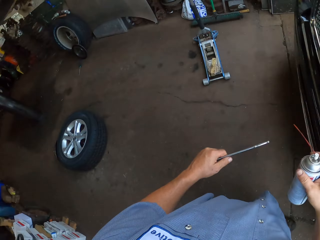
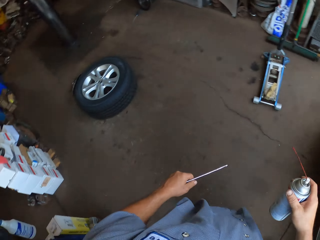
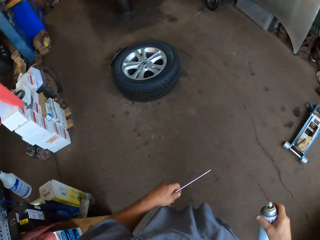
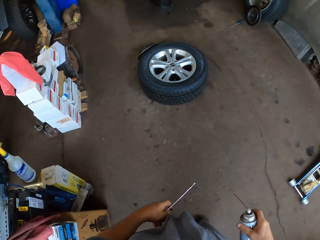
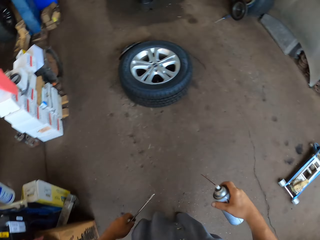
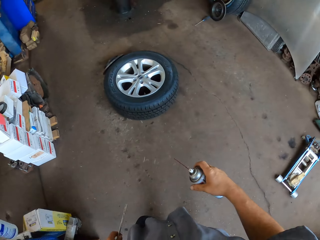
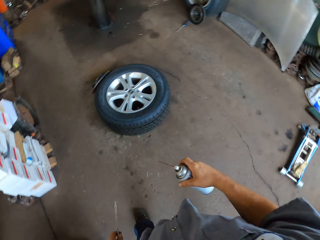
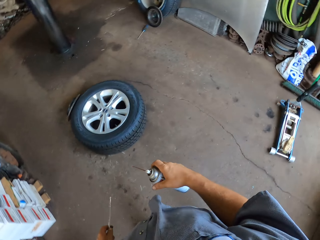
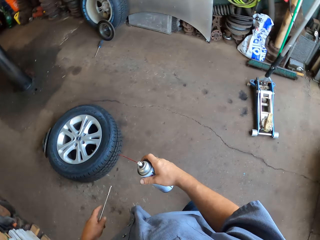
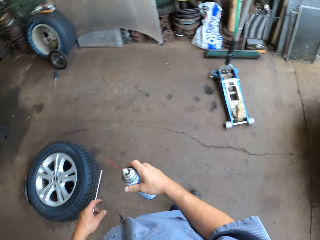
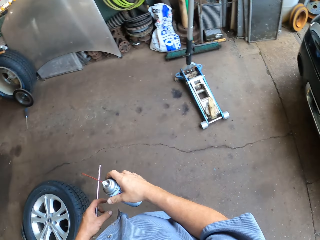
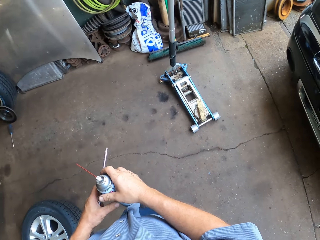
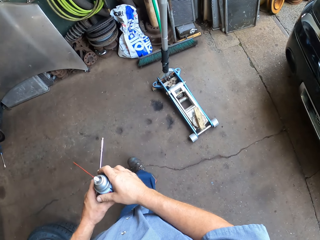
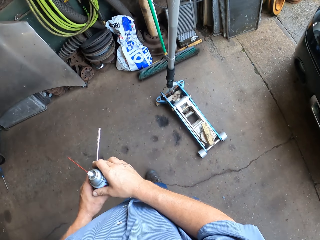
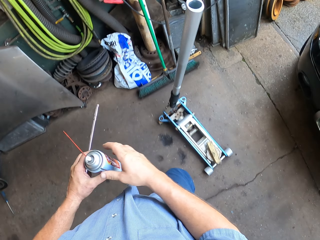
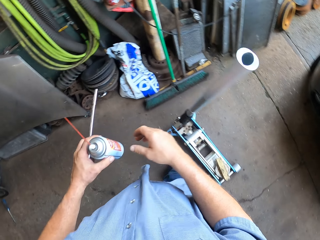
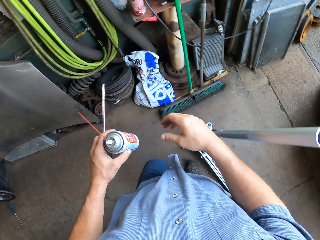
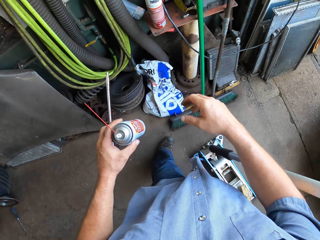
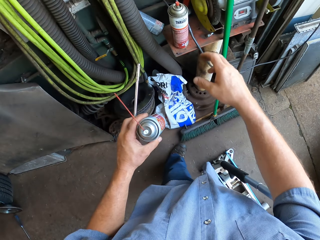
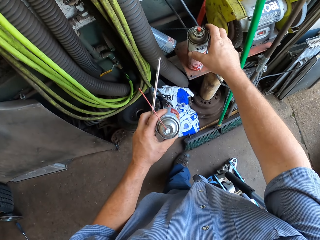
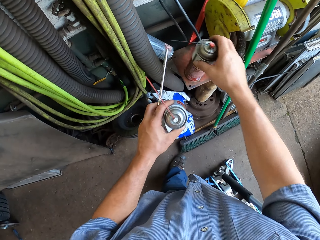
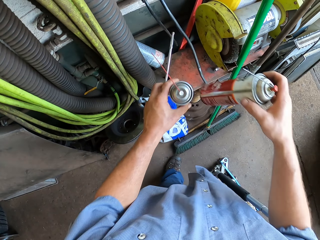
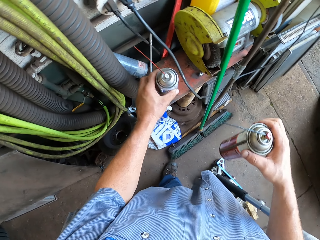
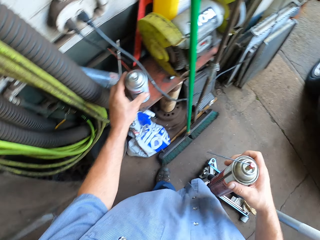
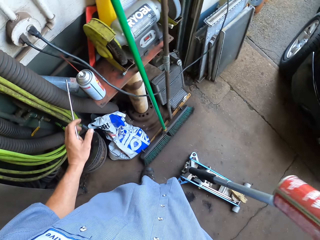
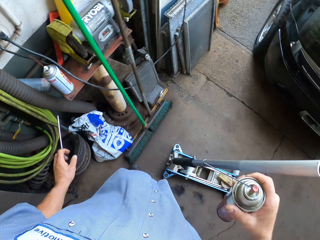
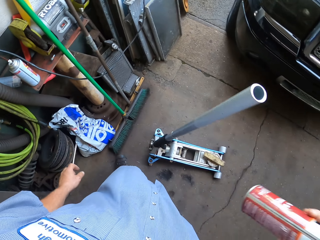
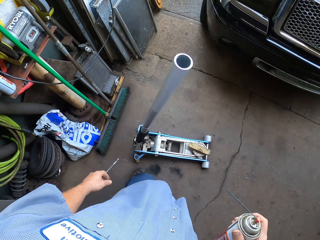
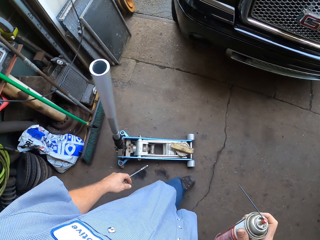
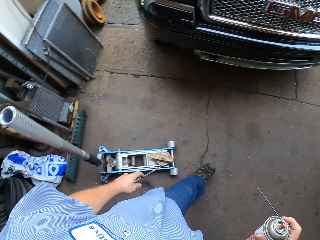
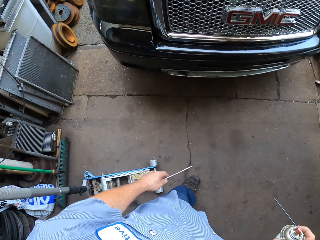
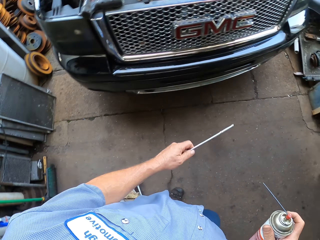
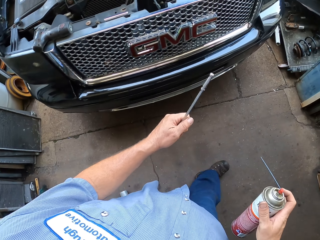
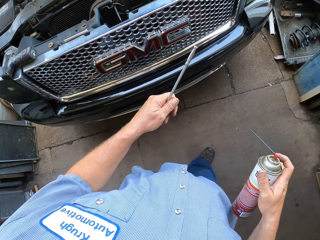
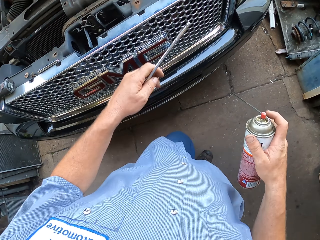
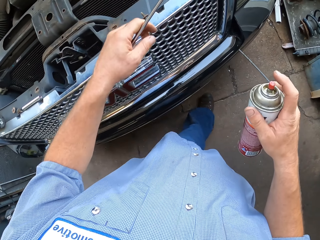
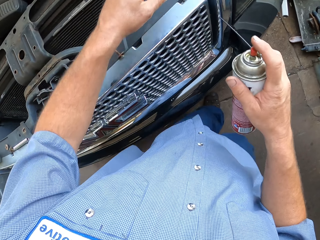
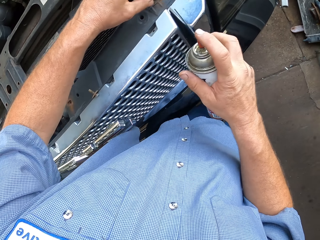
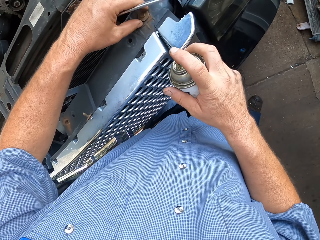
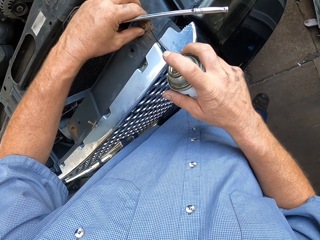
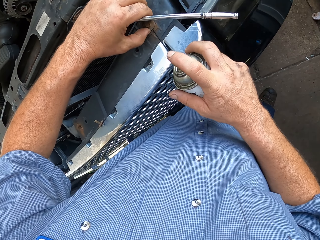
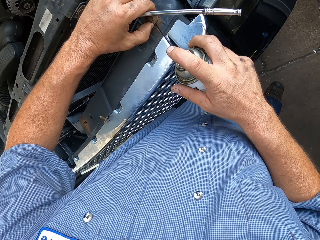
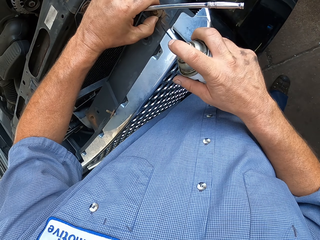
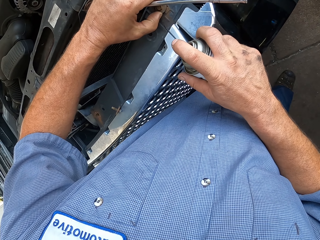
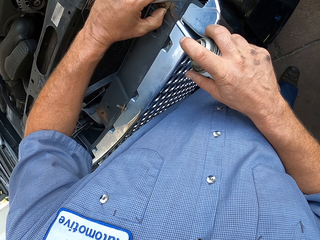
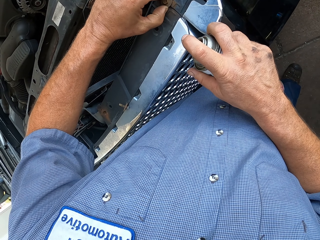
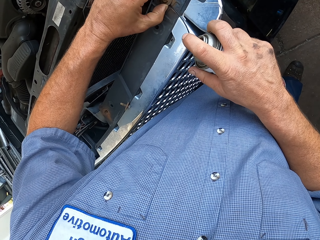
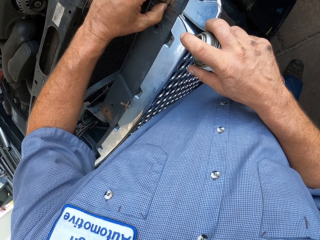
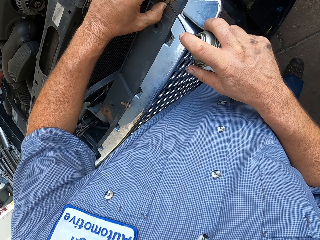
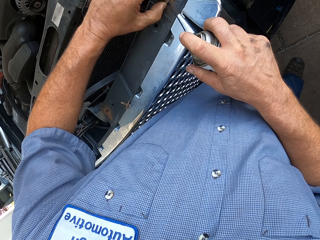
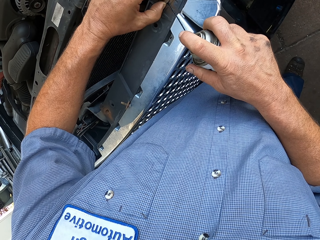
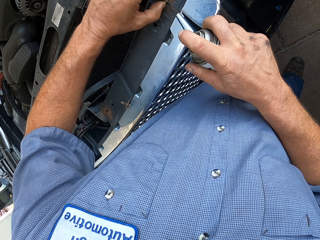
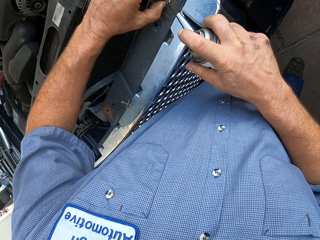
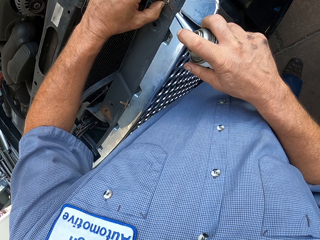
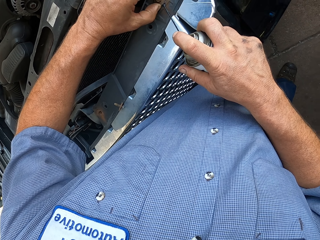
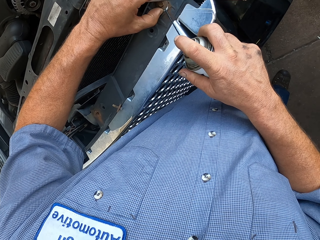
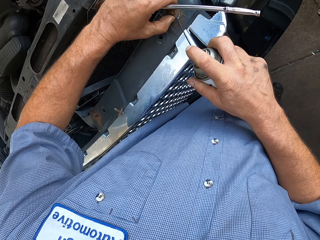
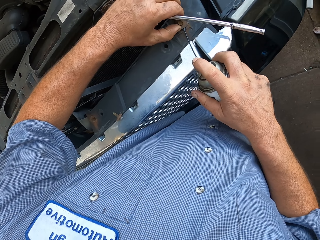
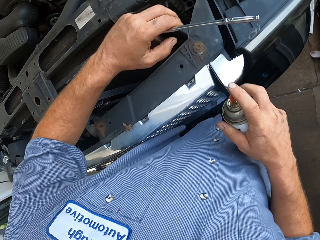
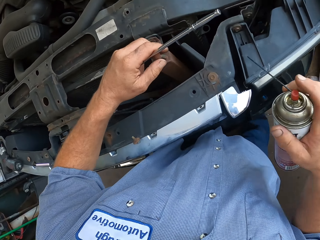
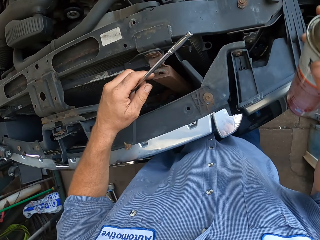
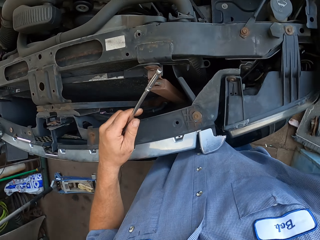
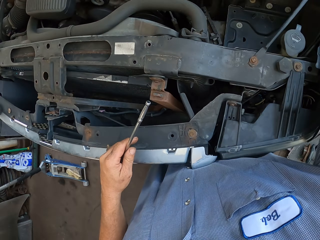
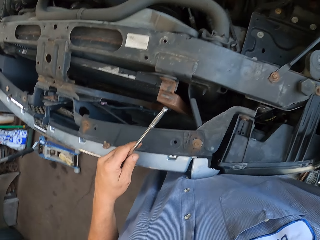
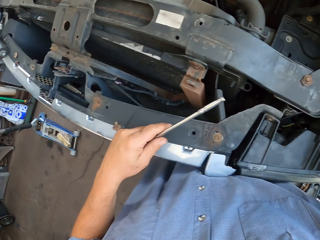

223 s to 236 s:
The camera wearer walks around the garage. They pick up a can. They switch the spray can. They place the can on a metal surface. They shake the spray can. They walk around the garage. They oil the bolt.

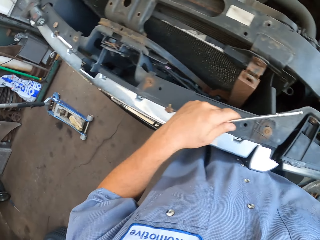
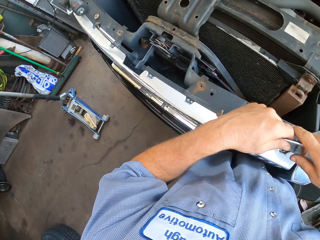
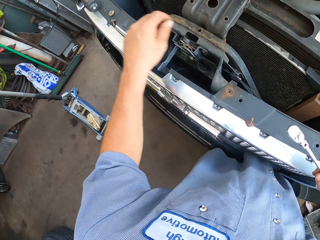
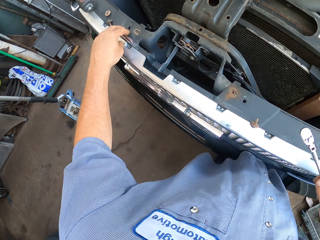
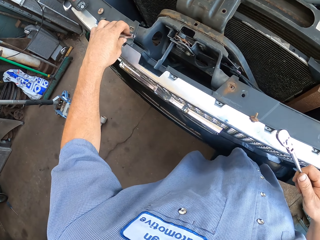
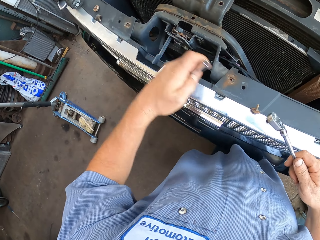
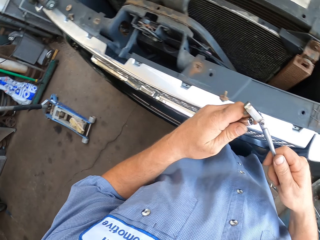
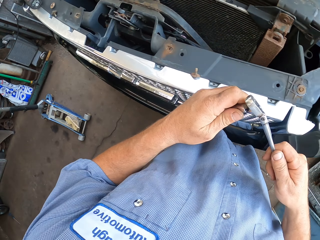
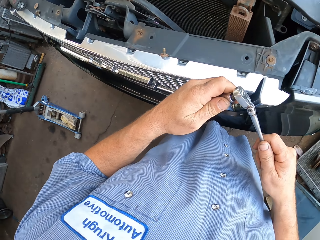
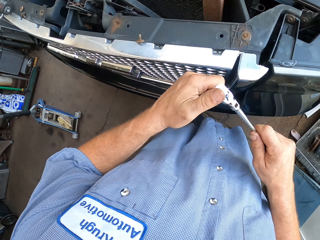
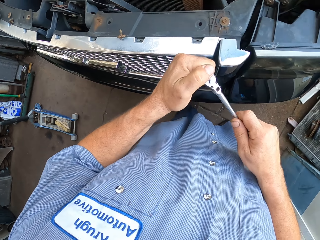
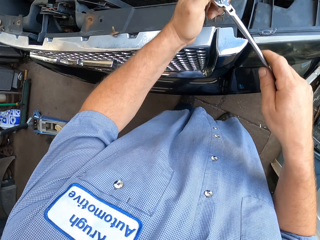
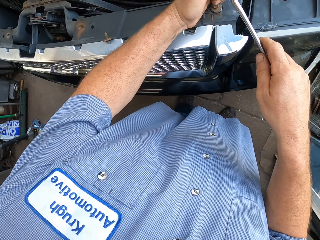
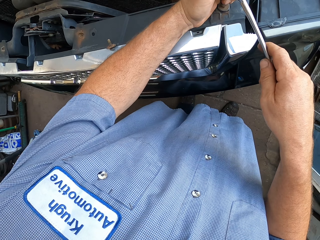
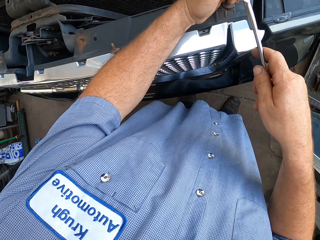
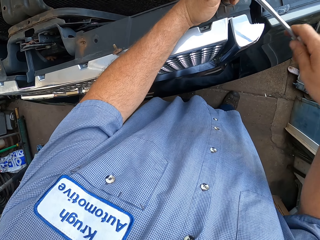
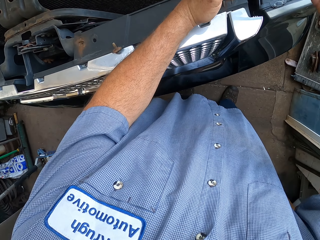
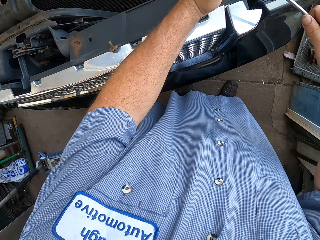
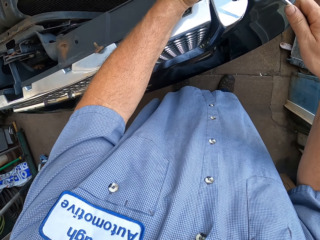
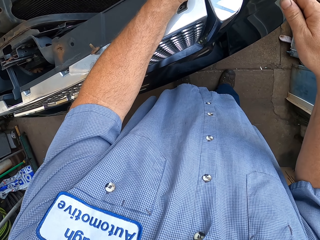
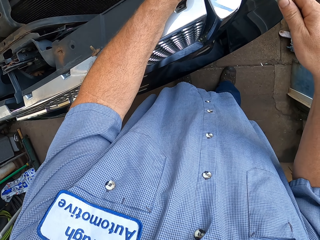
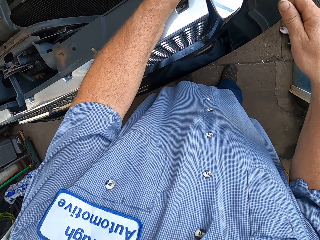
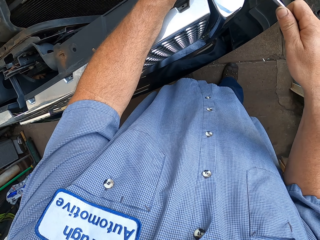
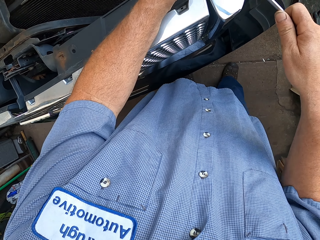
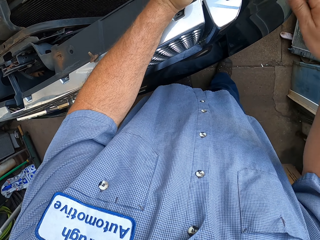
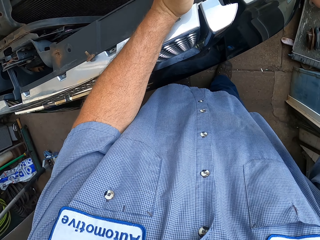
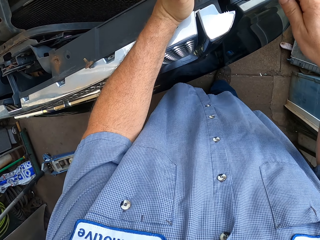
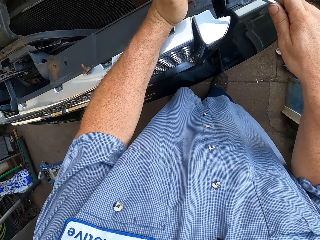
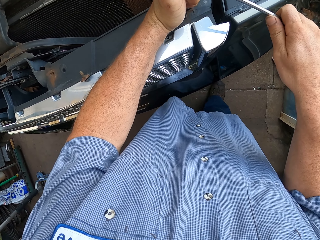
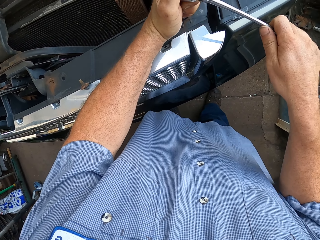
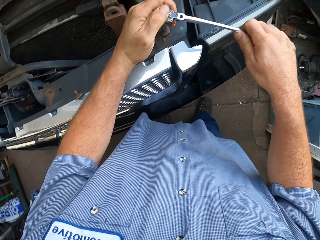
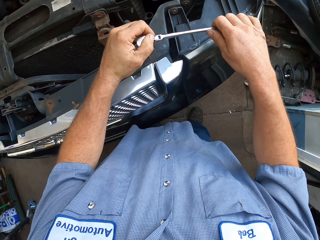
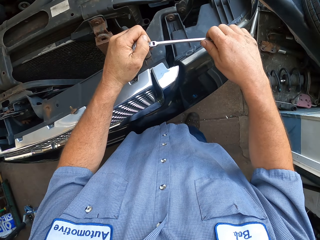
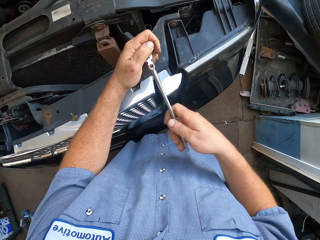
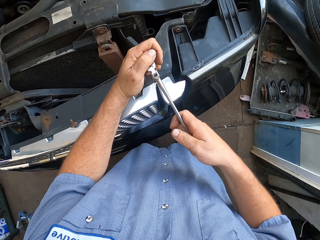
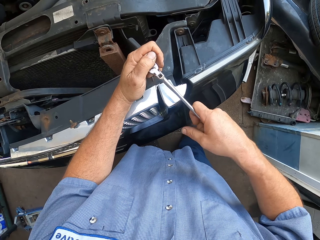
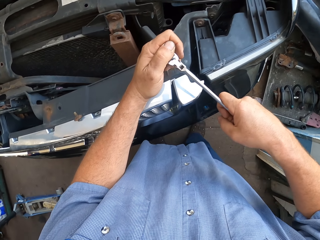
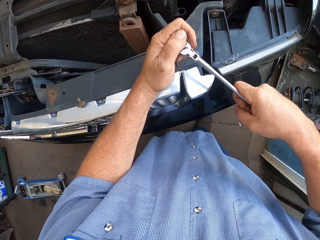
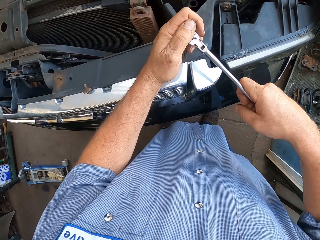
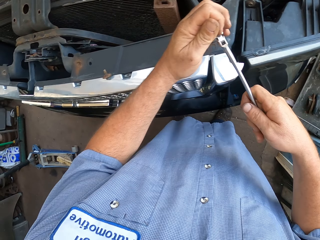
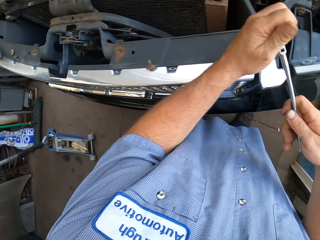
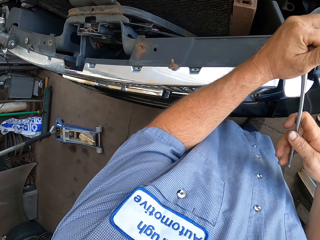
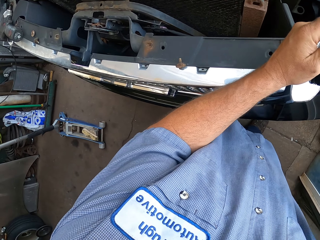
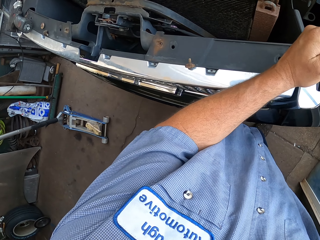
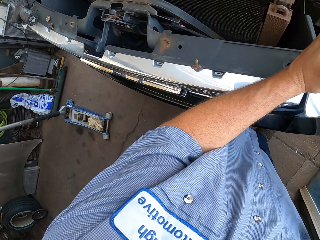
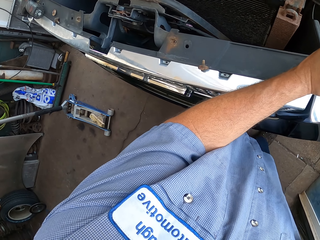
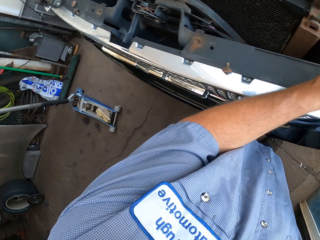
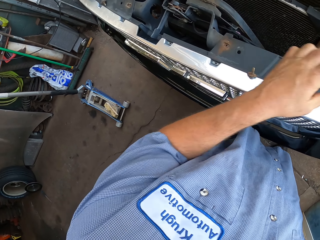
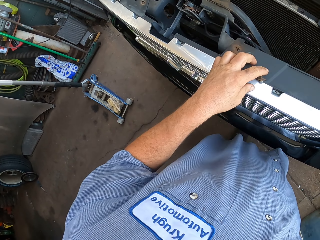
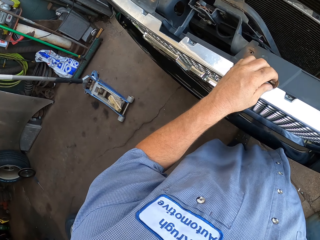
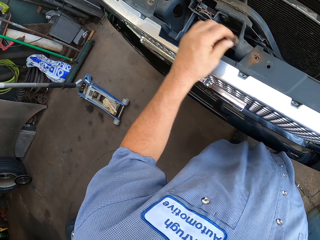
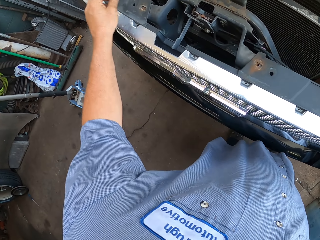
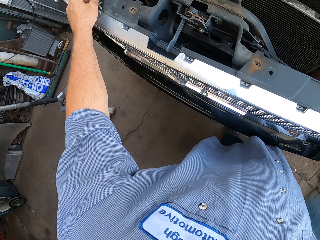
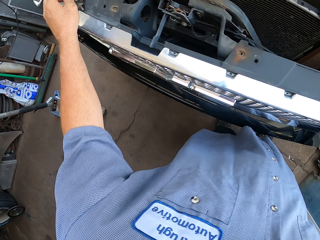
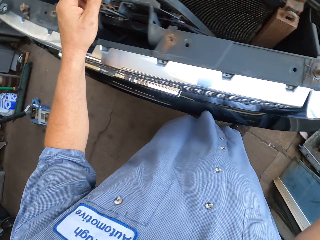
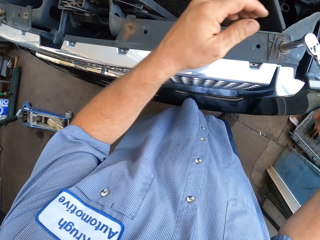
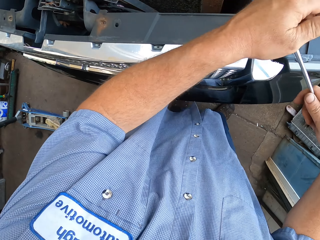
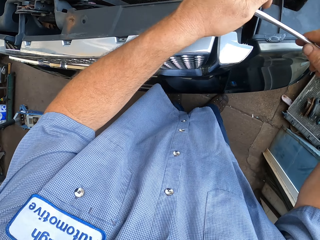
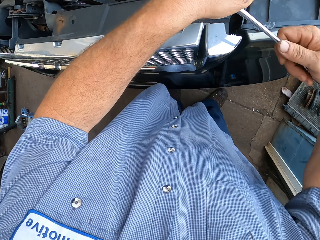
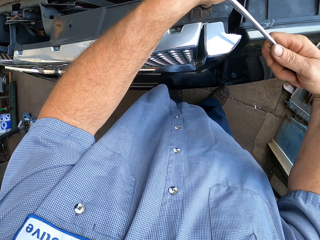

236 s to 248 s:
The camera wearer puts down the spray can. They pick up a rivet. They fix the rivet in a spanner. They unscrew the nut with the spanner. They unscrew the bolt. They move the bolt on the car engine.
